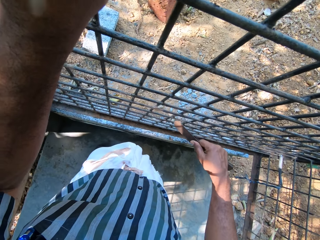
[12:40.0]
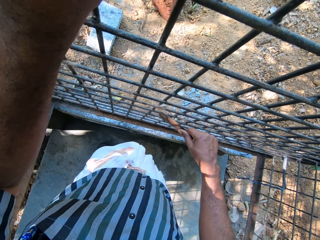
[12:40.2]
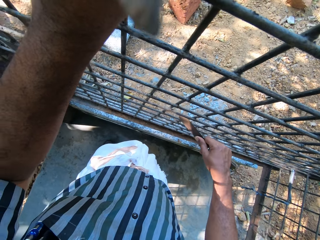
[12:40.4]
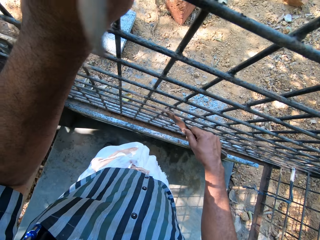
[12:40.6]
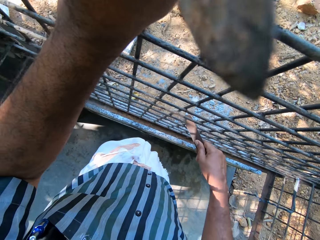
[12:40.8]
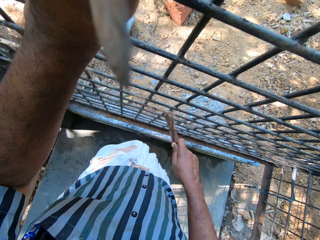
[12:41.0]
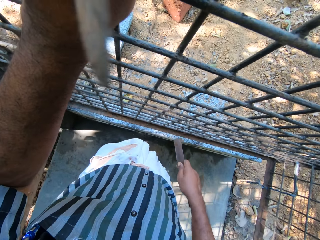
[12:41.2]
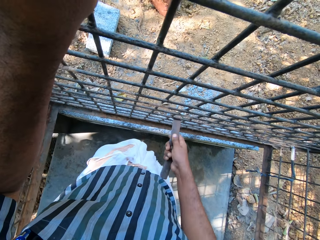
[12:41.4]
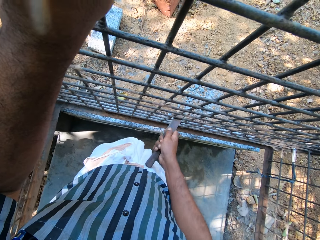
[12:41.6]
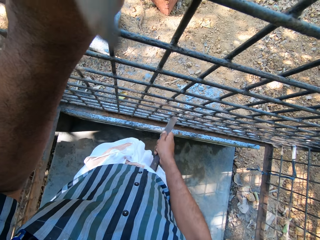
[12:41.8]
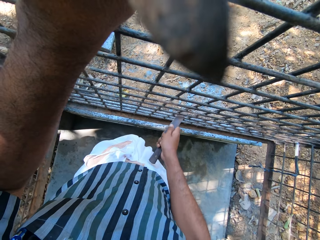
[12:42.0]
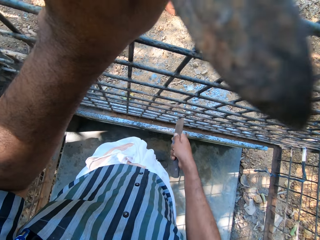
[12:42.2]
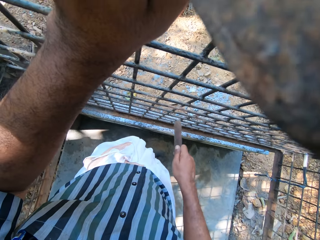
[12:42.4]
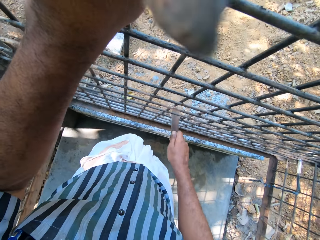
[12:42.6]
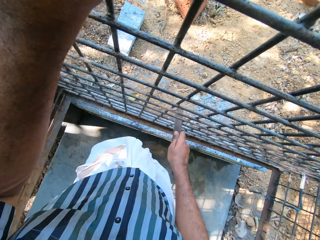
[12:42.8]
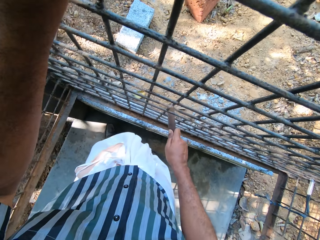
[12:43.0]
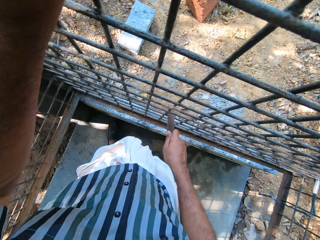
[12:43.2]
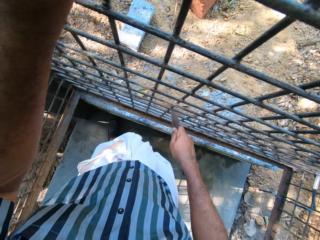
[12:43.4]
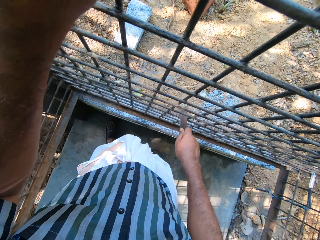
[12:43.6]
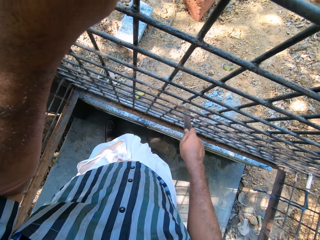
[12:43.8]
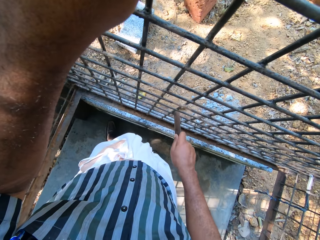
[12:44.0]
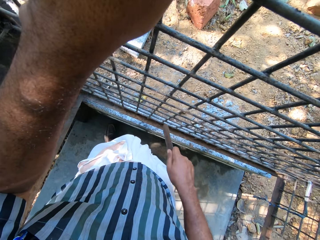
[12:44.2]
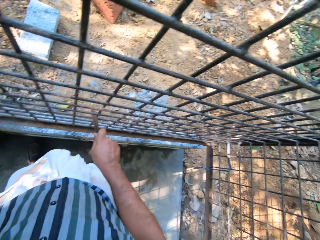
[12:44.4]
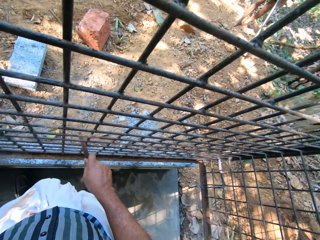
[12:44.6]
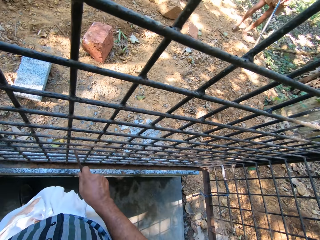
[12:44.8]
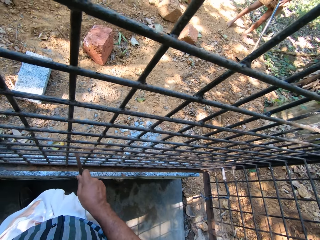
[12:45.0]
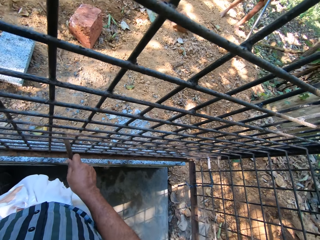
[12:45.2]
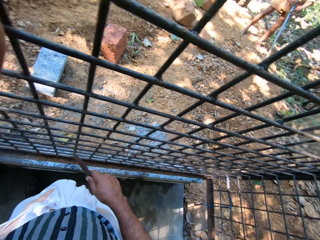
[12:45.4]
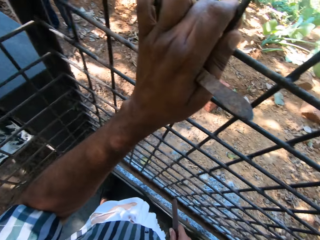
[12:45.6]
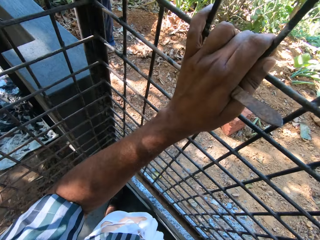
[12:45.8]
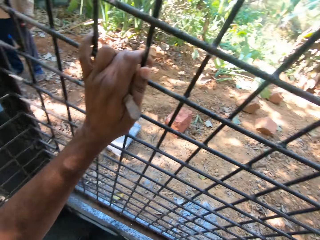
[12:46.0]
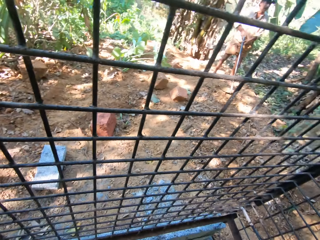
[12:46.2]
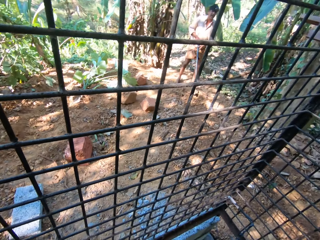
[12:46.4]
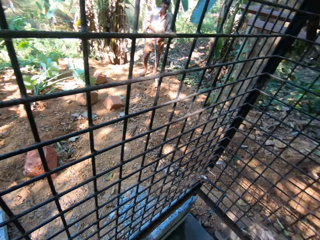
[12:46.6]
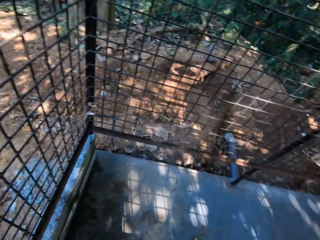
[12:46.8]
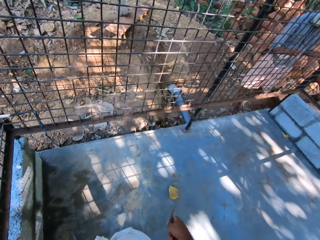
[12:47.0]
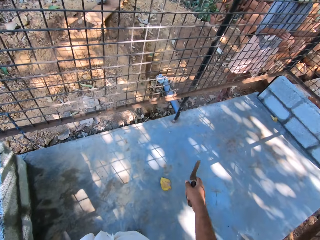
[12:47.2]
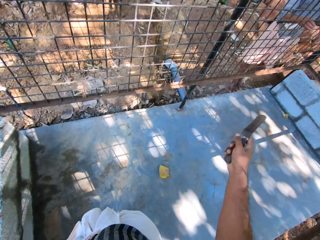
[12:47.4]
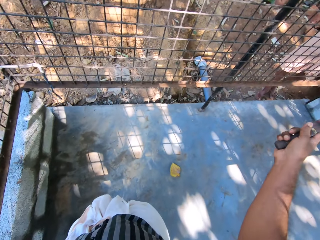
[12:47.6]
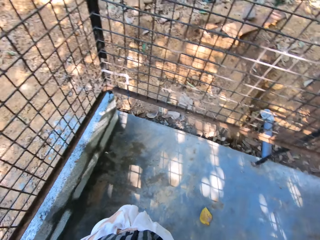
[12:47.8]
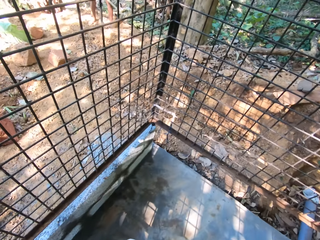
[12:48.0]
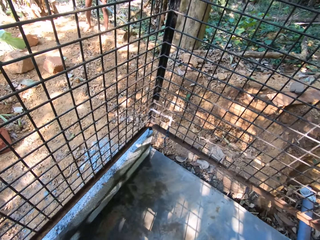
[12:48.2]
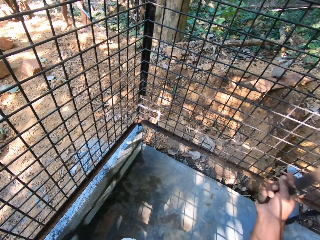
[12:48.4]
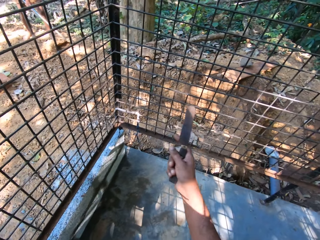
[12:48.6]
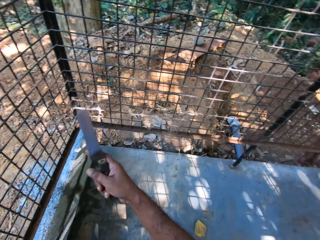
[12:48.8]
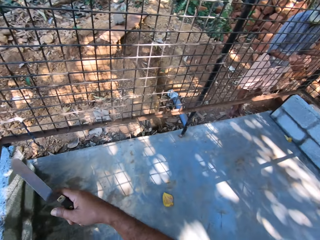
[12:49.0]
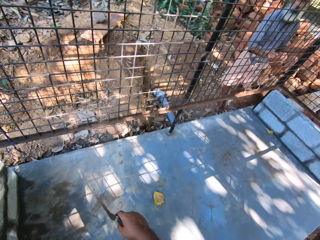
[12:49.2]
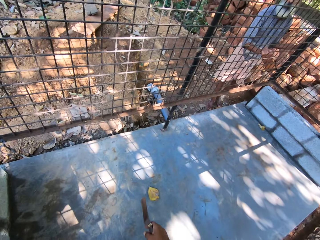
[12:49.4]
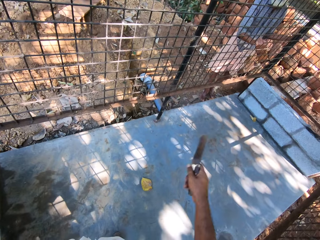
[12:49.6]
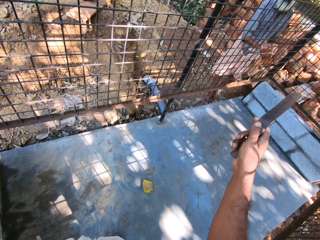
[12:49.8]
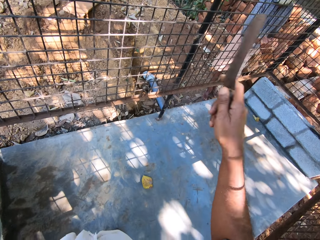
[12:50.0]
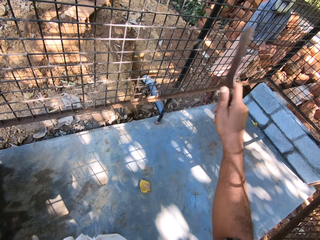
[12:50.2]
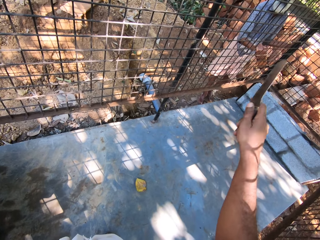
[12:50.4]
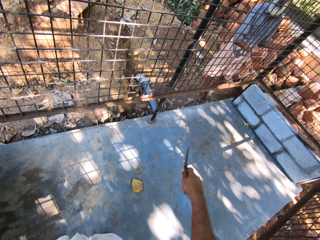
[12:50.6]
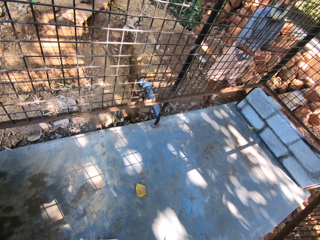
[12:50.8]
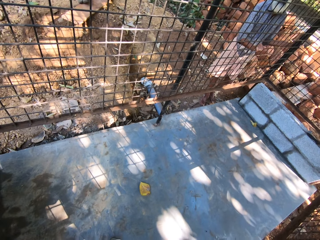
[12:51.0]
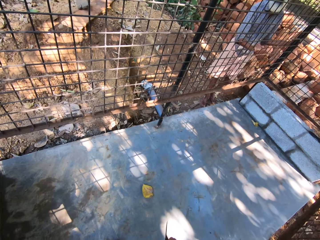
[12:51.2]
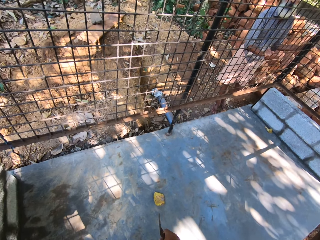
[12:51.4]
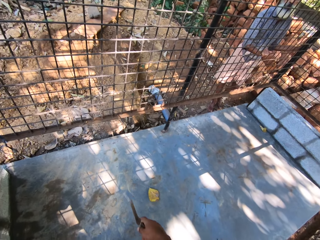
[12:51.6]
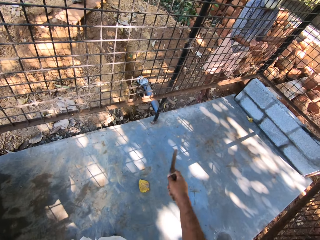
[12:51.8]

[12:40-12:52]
A man converses with the camera wearer. The camera wearer scrubs the steel rod with a blunt knife. He converses with the man and another man. He turns back. He gestures with the metal file in his right hand. He converses with the man and the other man. The first man clears the ground with the hoe in his hands.

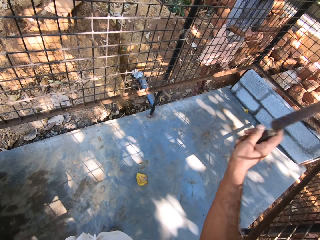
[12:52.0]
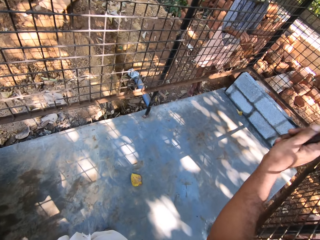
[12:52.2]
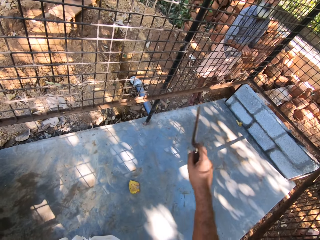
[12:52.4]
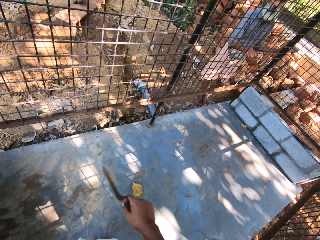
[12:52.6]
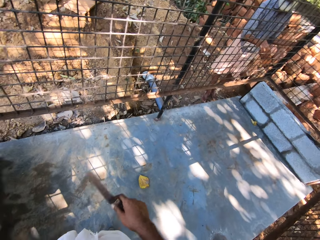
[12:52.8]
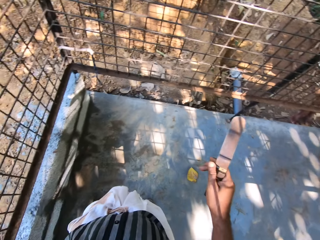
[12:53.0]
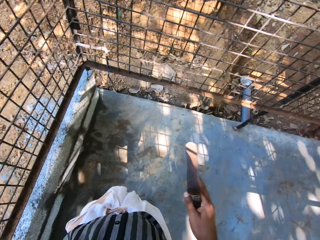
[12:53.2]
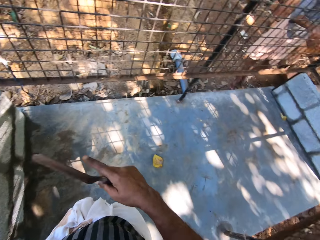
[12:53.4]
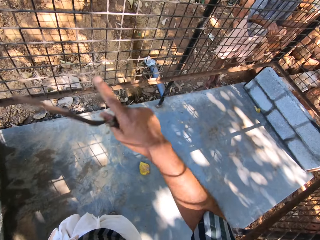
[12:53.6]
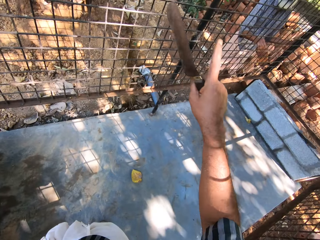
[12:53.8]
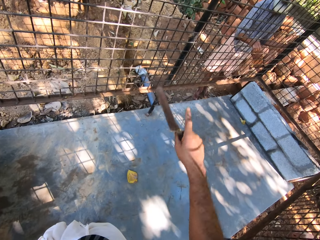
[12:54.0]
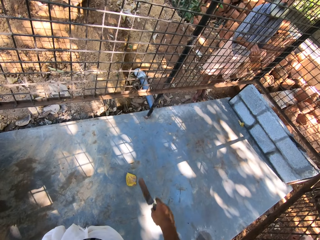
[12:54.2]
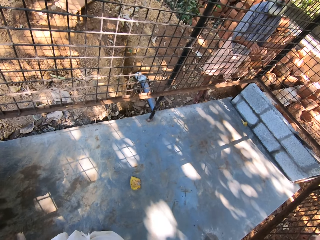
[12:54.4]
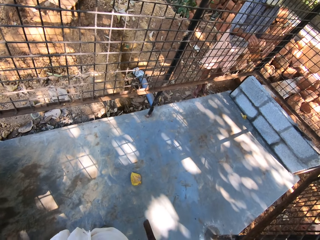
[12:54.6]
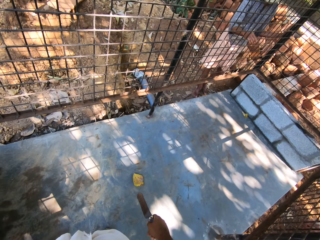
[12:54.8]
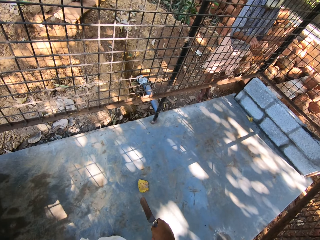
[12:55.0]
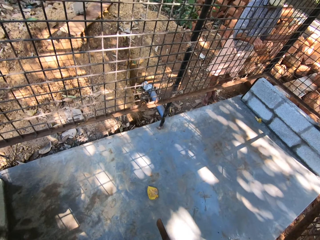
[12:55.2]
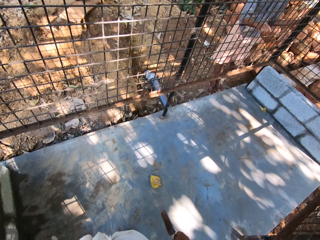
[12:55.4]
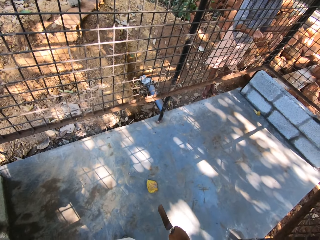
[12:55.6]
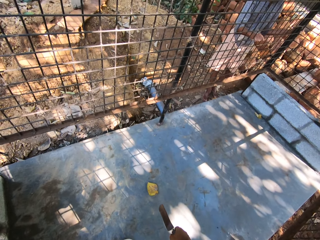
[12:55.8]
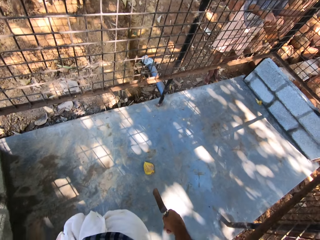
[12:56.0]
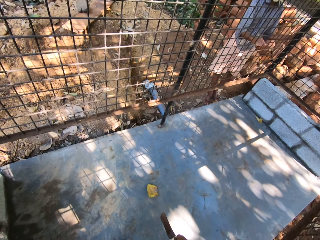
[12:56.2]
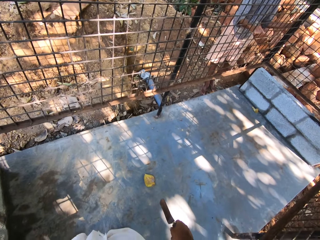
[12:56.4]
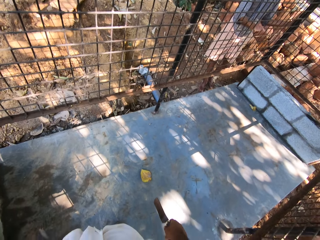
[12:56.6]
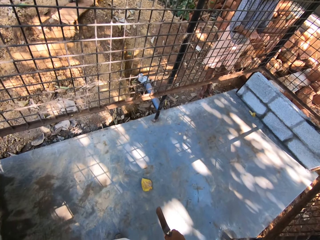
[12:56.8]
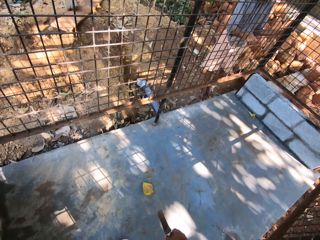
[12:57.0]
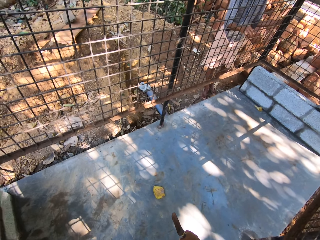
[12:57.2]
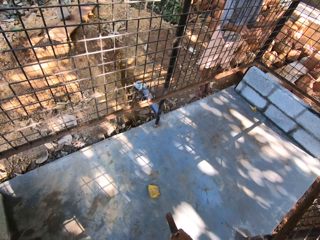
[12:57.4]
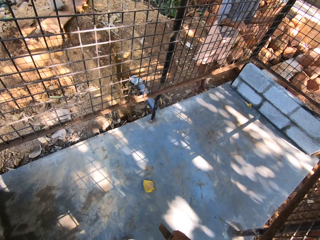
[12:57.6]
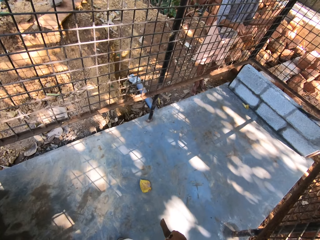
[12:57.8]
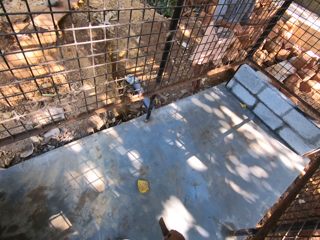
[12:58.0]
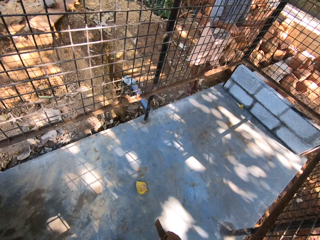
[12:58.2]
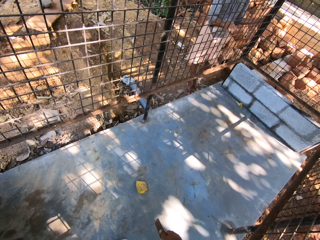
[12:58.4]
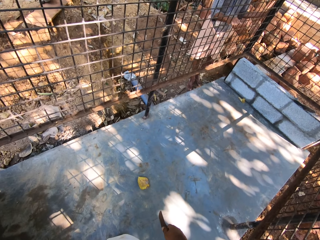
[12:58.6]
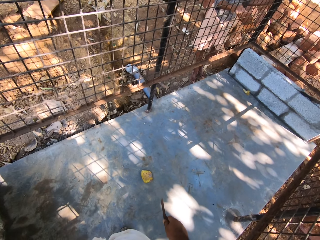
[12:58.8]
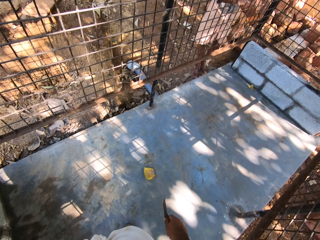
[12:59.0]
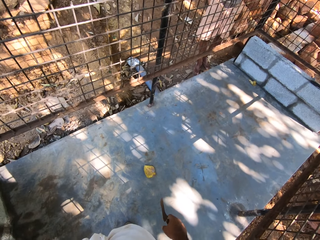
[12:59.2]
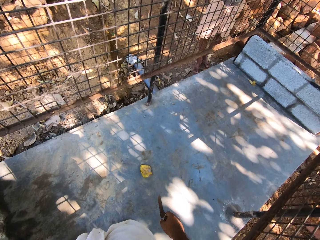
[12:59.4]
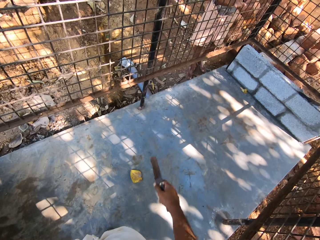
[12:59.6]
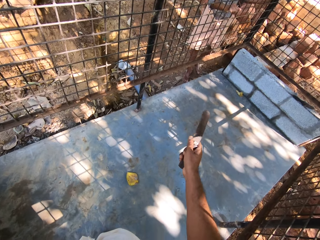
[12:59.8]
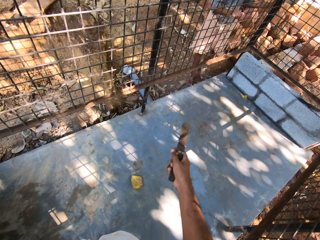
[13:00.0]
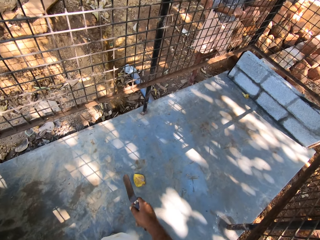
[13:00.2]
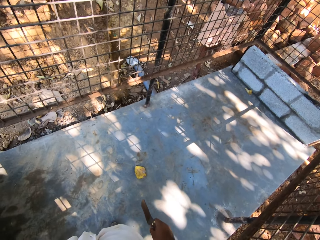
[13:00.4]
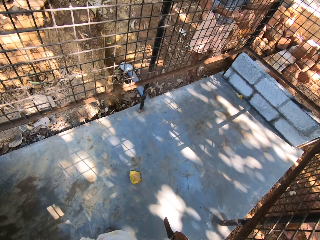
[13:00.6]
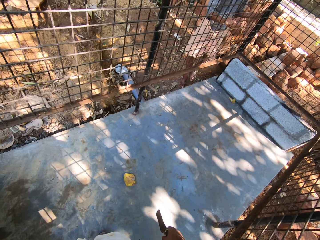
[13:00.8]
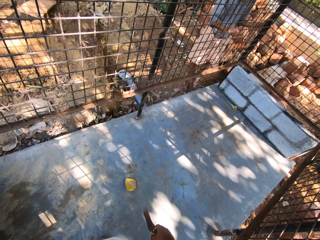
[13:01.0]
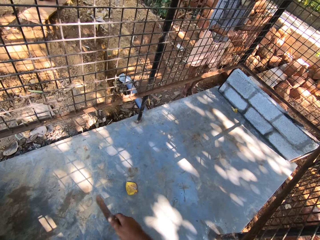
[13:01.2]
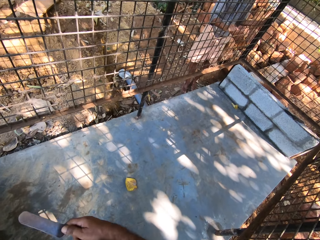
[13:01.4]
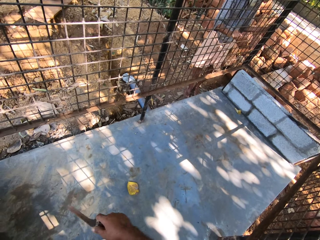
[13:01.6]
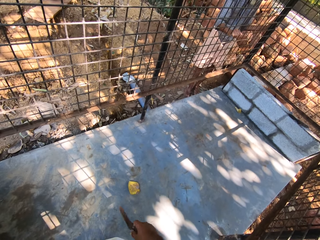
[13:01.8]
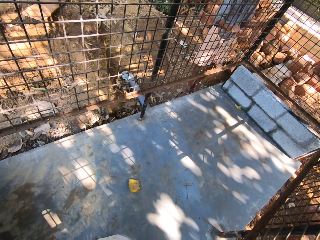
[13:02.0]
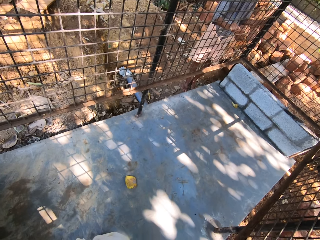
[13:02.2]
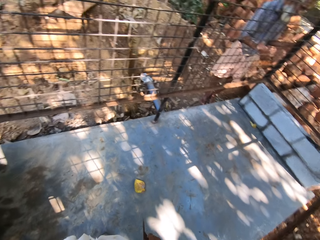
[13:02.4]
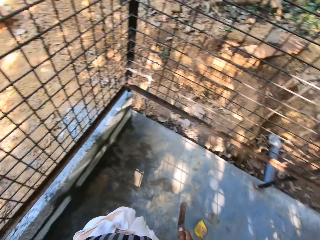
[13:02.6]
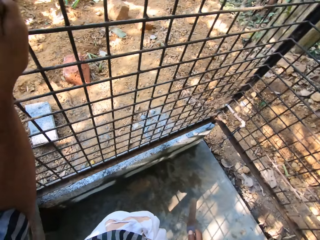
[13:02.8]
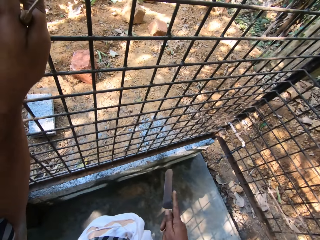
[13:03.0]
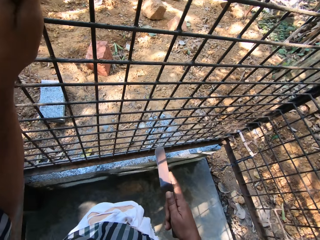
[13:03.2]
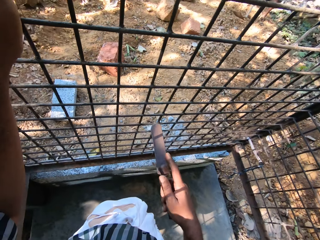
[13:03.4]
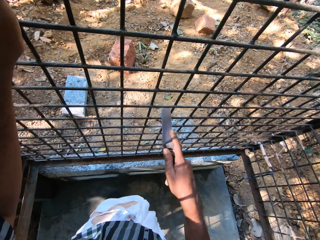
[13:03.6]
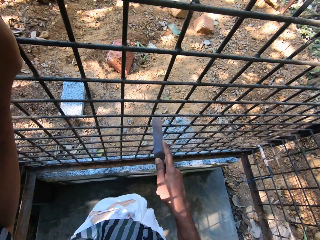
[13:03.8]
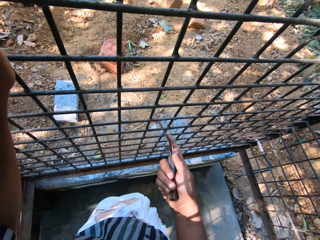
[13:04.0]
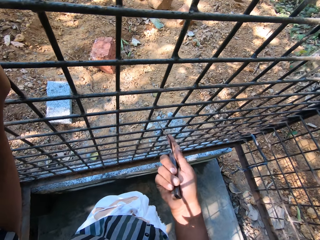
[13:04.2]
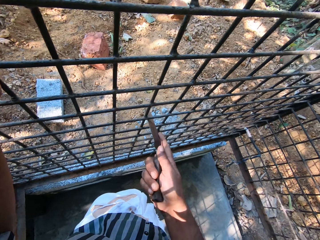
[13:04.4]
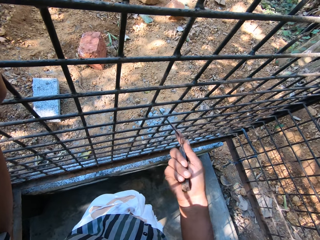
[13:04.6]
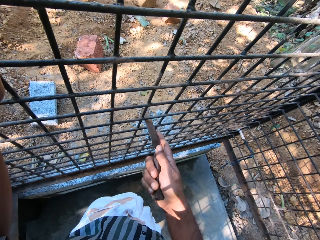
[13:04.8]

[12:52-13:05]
The camera wearer turns back. He files the cage with the metal file in his right hand. He scrubs the steel rod with a blunt knife.
